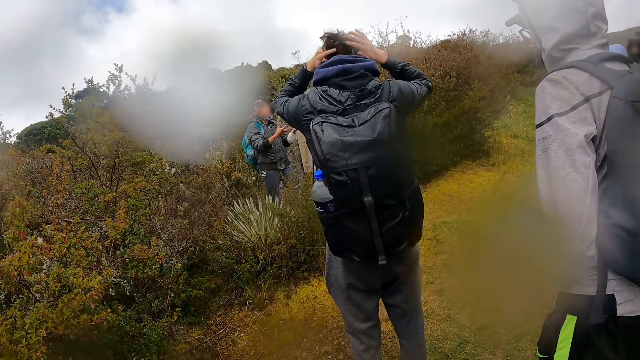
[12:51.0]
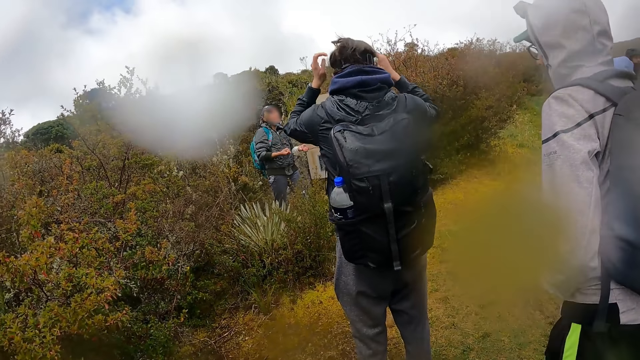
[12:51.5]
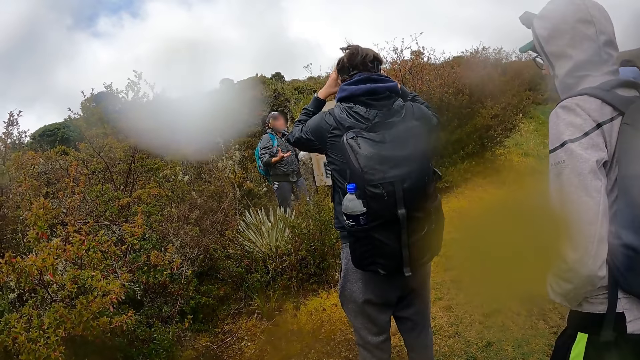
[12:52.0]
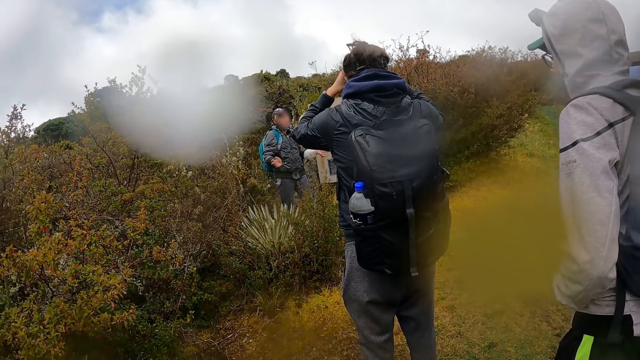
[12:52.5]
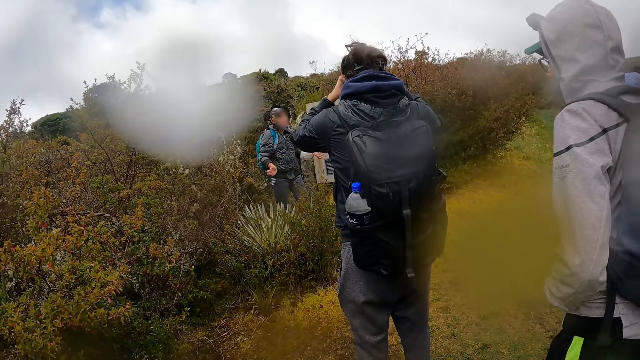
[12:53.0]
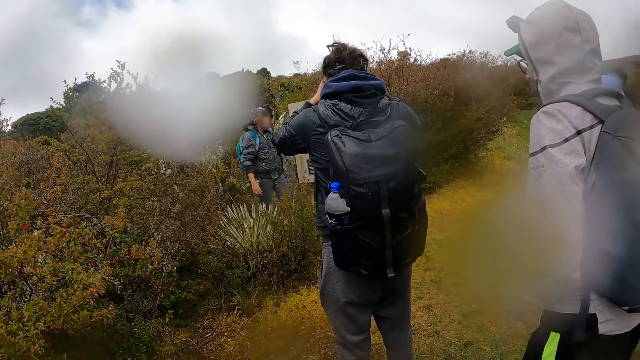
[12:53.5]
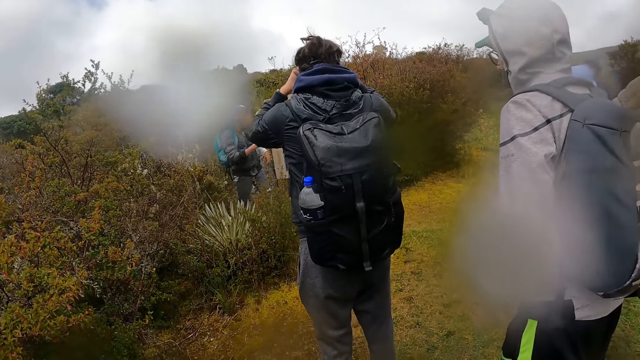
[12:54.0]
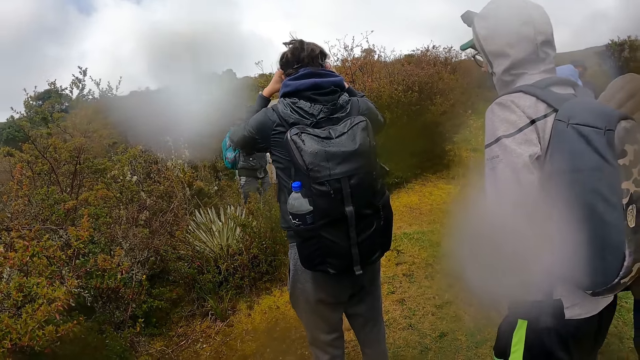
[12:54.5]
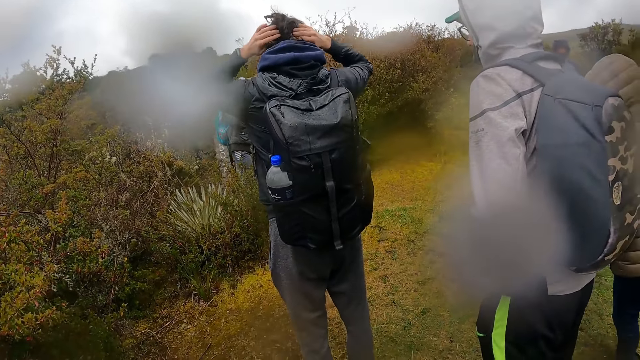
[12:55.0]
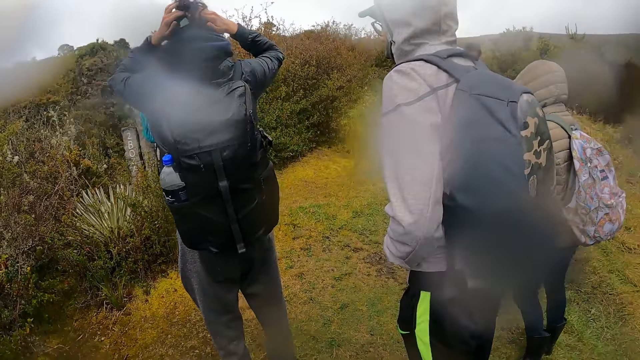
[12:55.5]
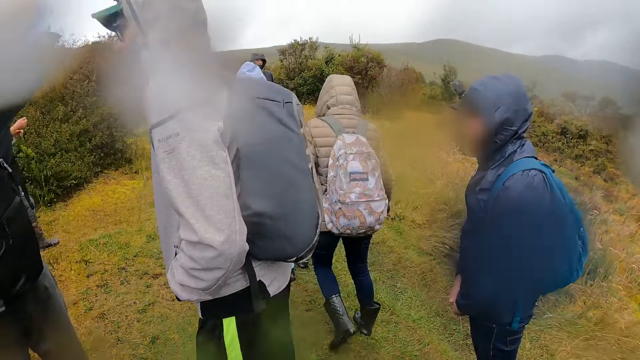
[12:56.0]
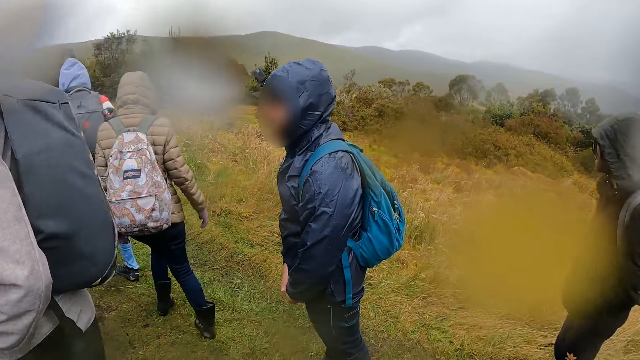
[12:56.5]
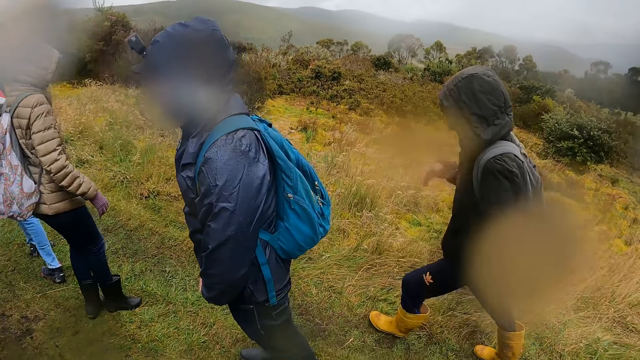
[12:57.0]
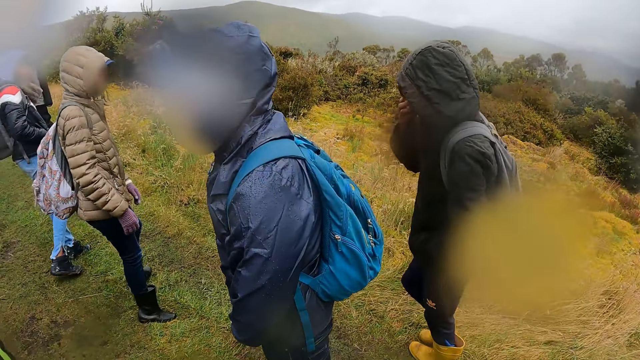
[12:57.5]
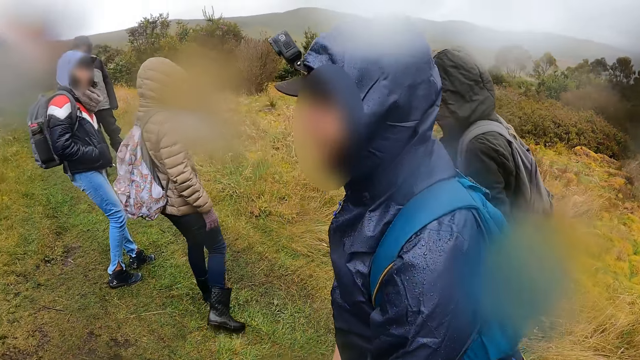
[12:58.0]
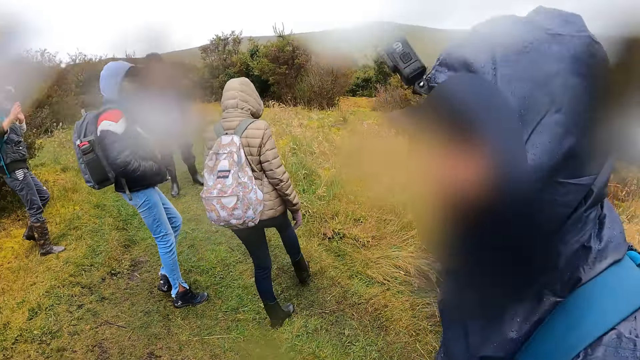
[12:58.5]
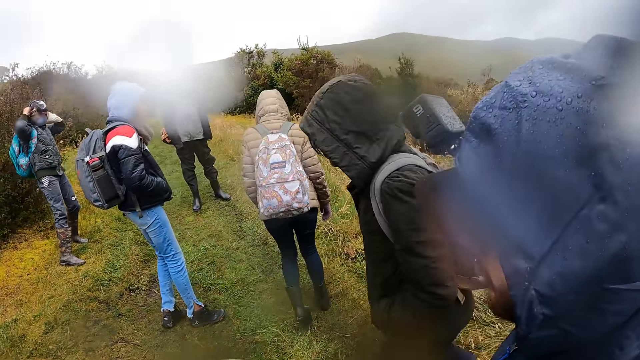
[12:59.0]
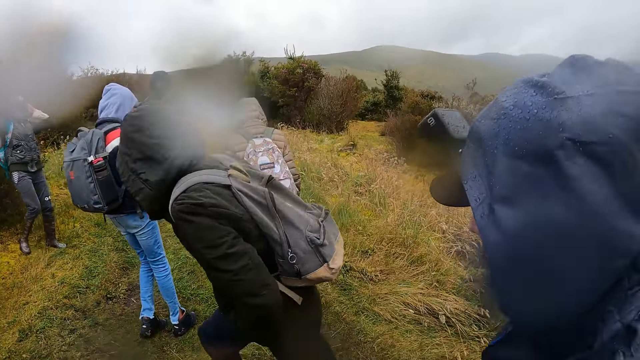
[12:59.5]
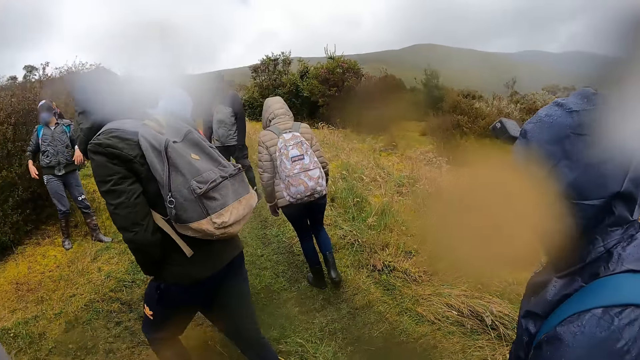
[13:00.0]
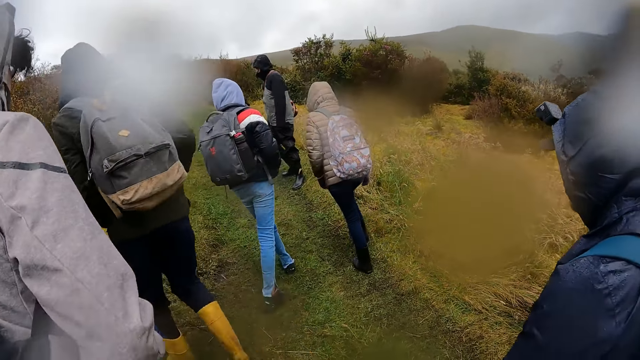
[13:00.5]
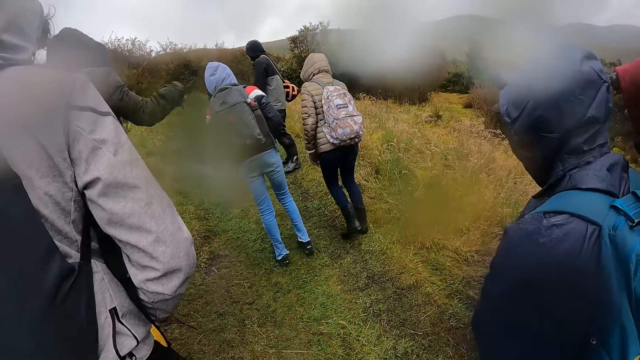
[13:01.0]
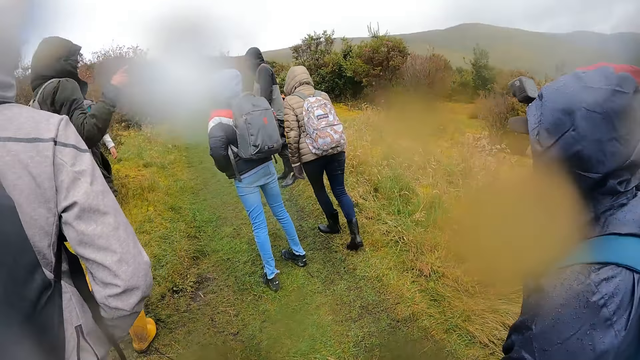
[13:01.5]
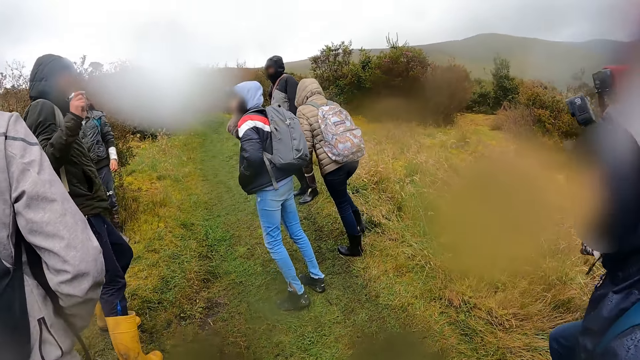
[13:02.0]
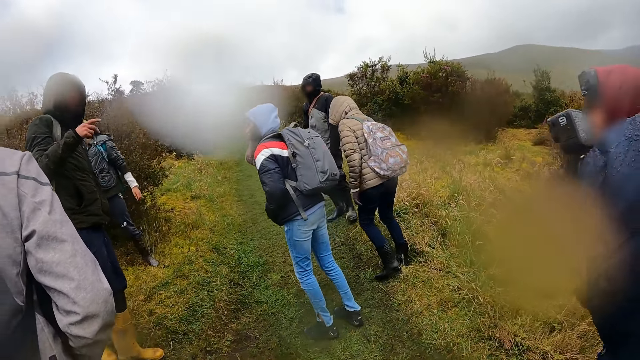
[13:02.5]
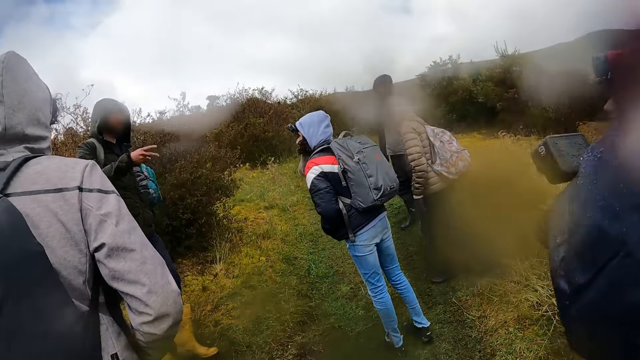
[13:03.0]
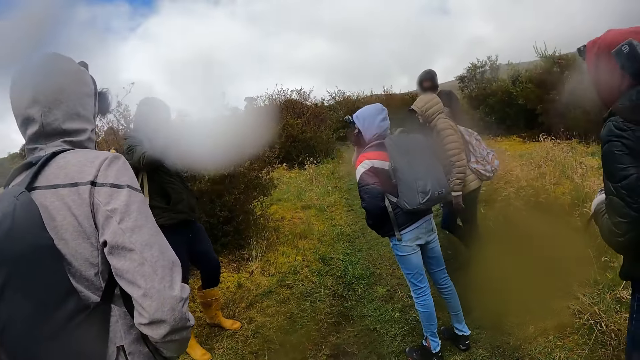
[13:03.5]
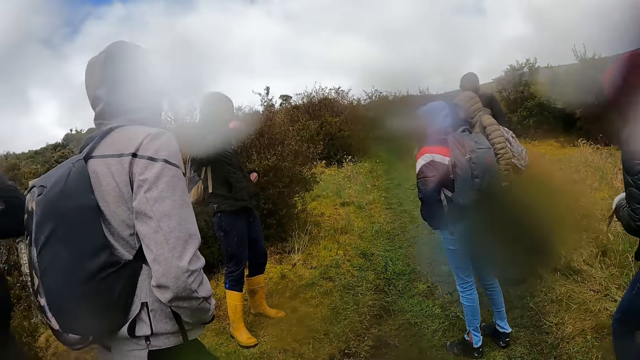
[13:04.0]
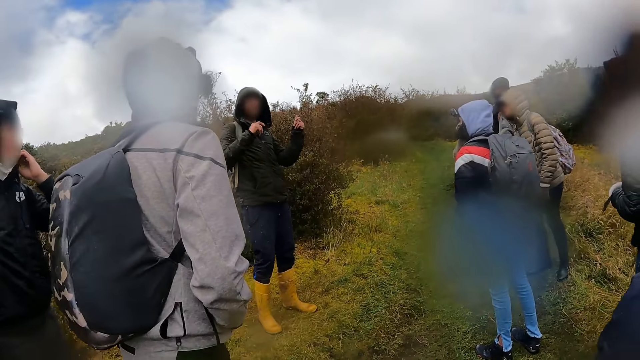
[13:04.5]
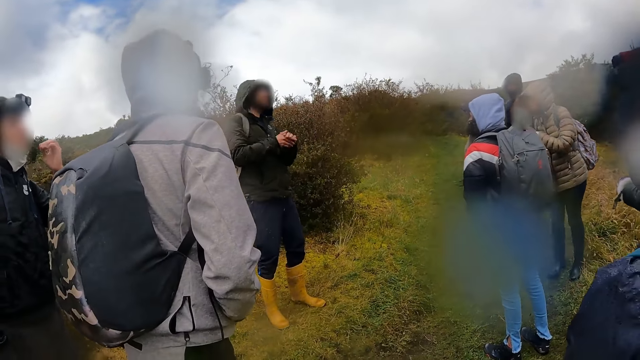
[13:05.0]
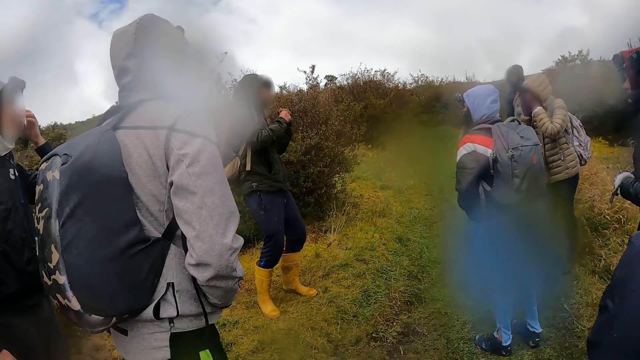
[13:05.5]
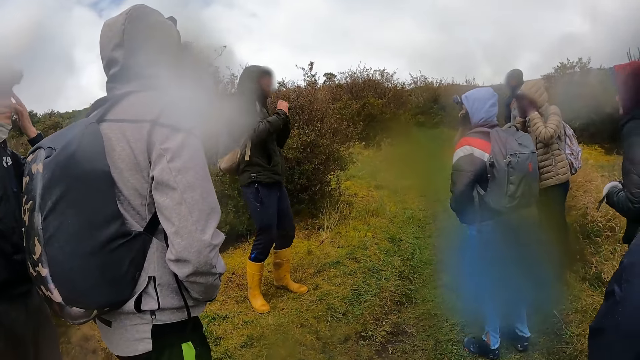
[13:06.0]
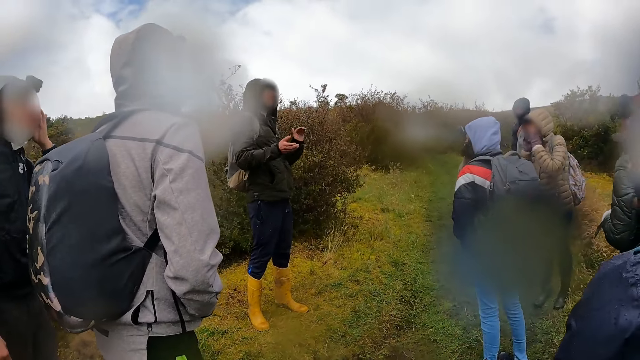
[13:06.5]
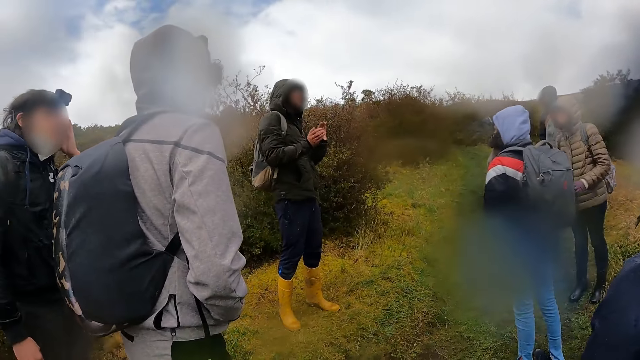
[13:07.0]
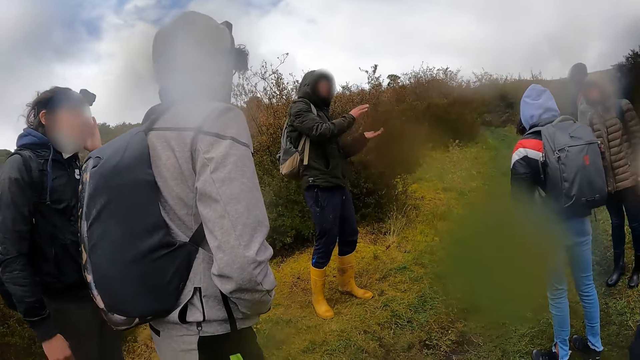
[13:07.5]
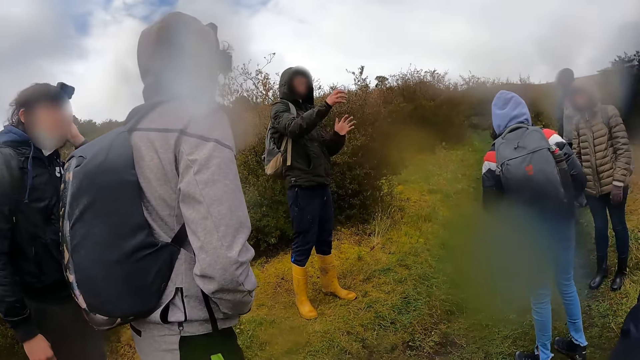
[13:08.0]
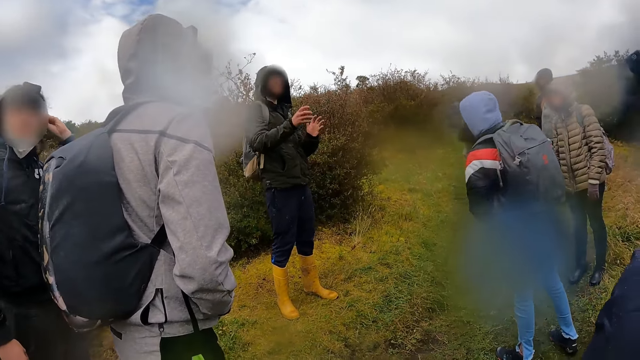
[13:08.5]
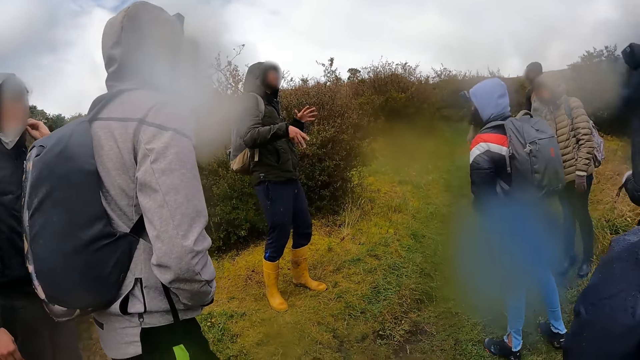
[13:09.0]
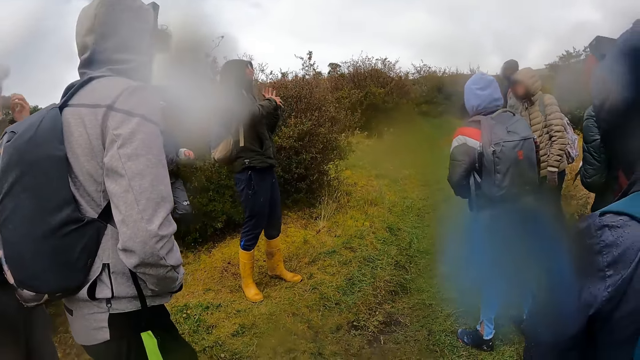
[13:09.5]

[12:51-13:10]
A man walks away from the information sign board. The camera wearer looks around the field. Another man walks around the field. The camera wearer walks up the hill with the group of people. A third man interacts with the group of people. The second man gestures his hand. The second man gestures his hands. Another man touches his face with his left hand.

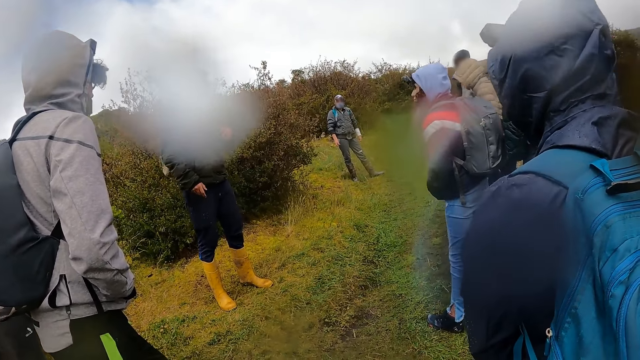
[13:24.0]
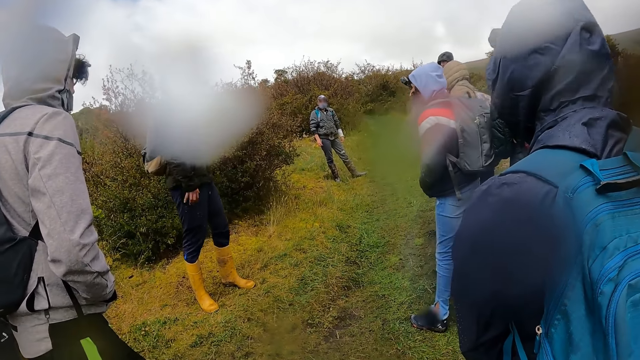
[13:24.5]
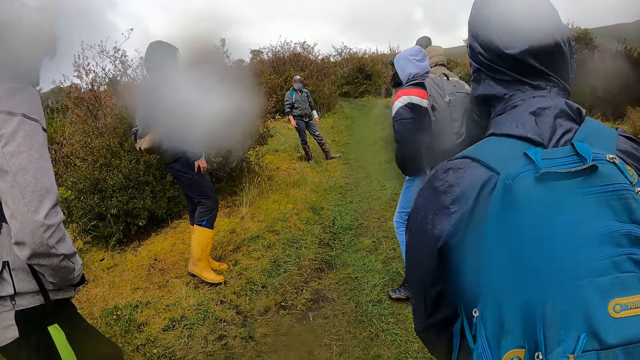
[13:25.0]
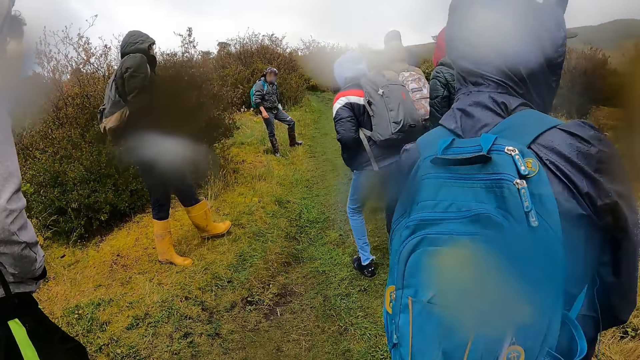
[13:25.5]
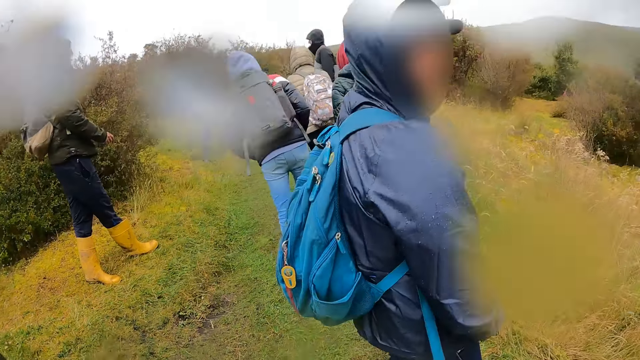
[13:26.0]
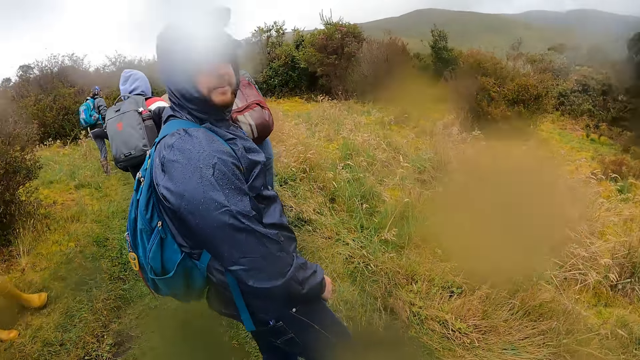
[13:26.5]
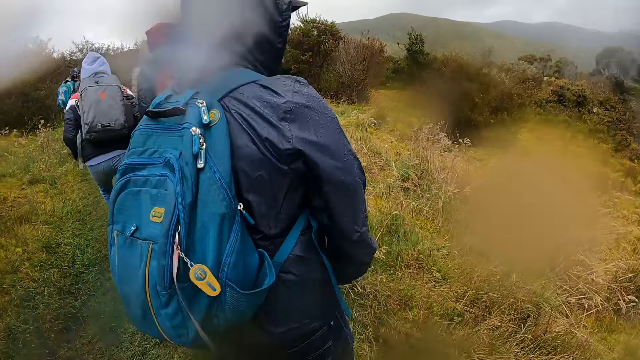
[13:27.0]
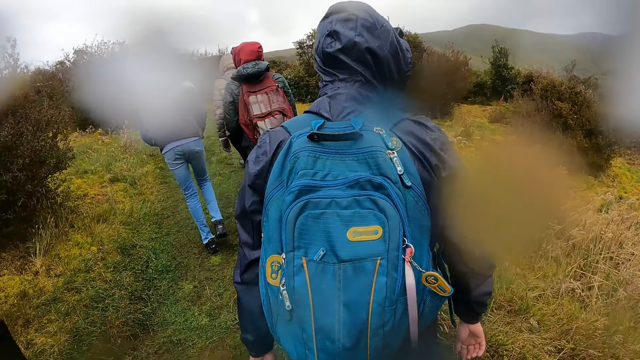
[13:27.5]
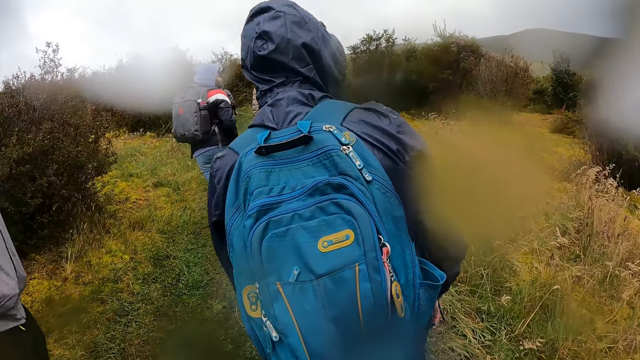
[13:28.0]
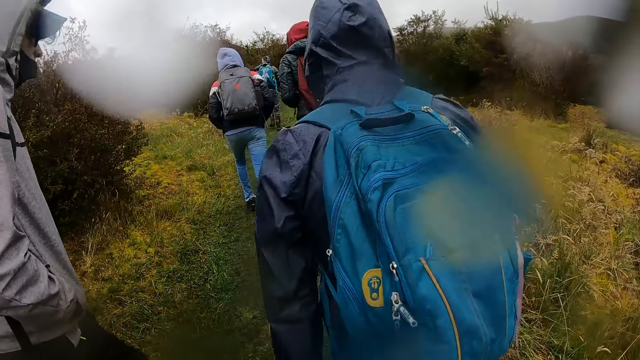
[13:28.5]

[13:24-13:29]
A man walks around the field. The camera wearer walks up the hill with the group of people. Another man interacts with the camera wearer. A third man walks around the field.
